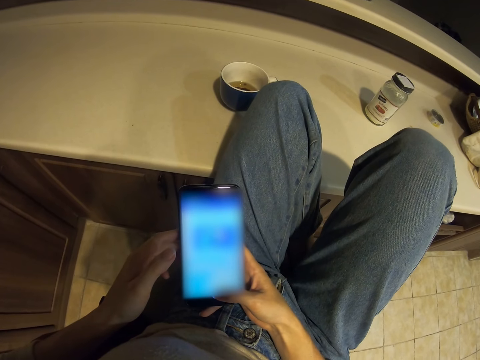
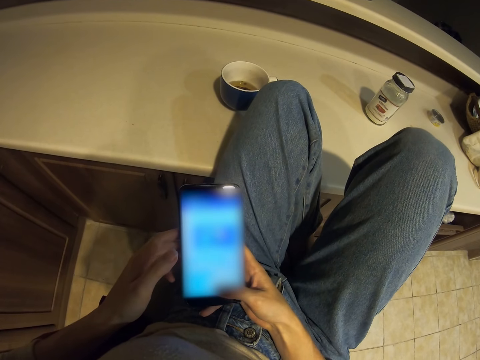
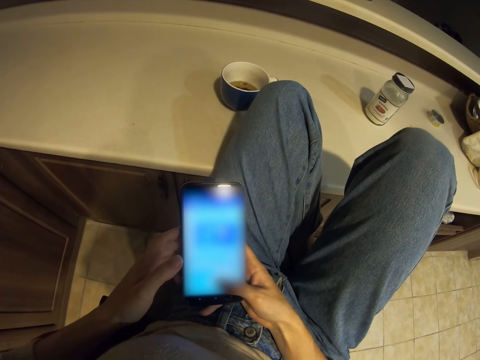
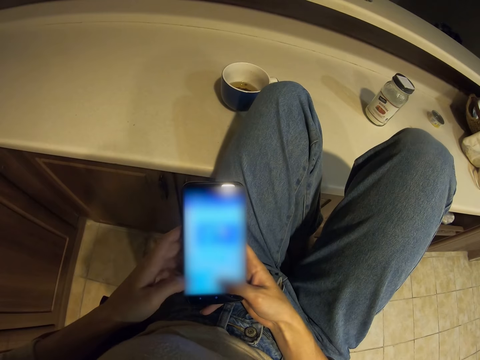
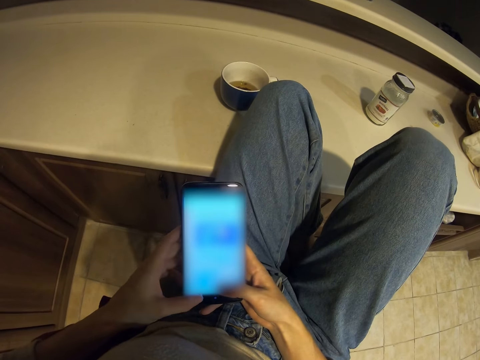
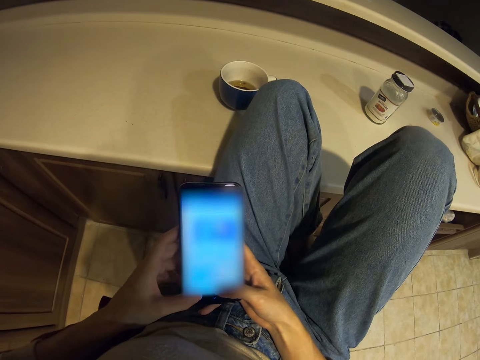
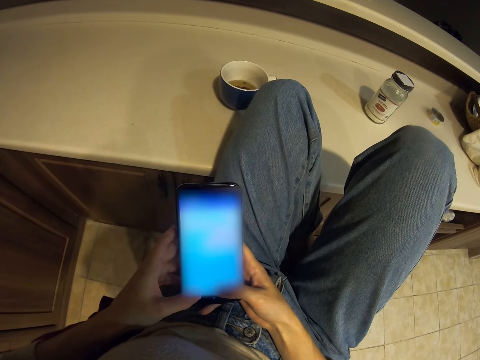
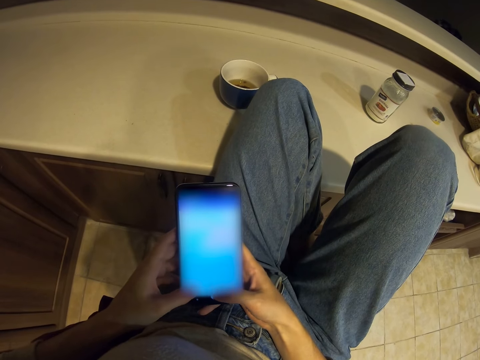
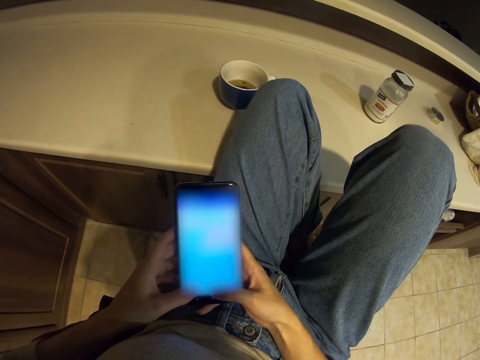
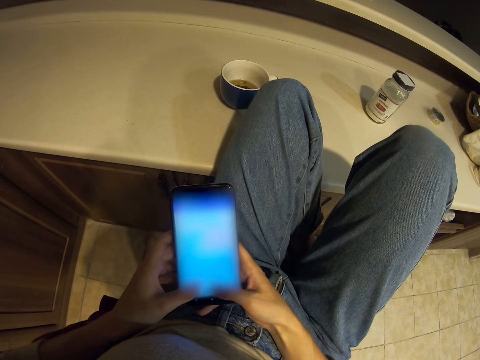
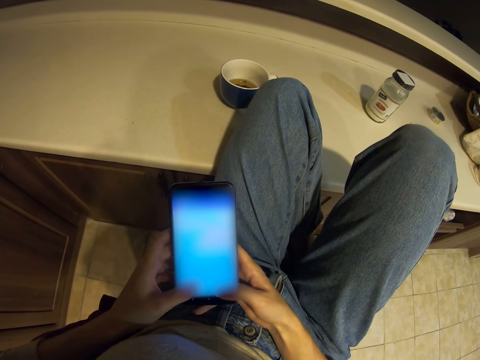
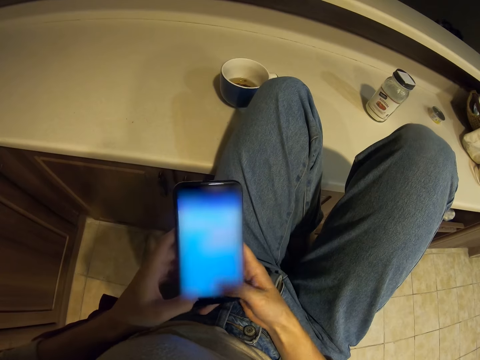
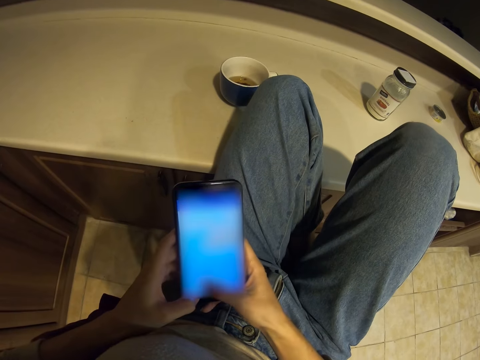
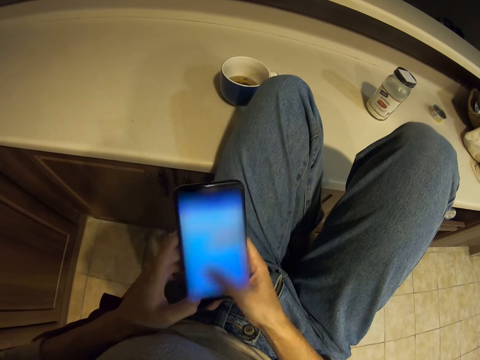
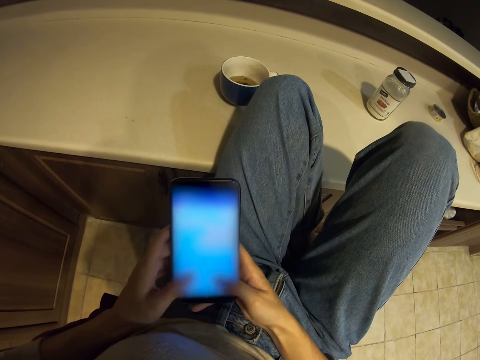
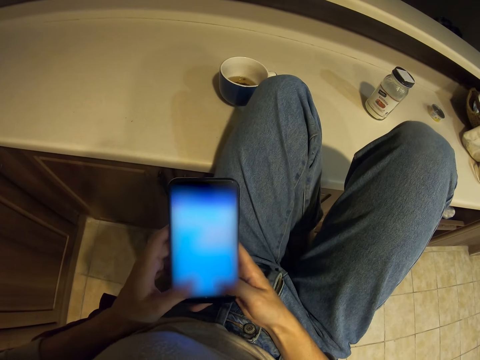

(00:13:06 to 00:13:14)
The camera wearer types on the phone.

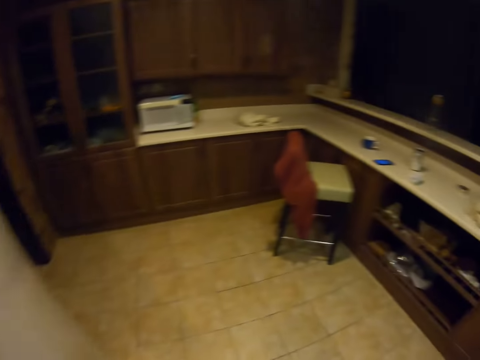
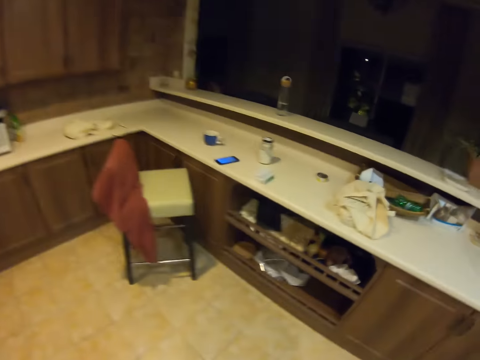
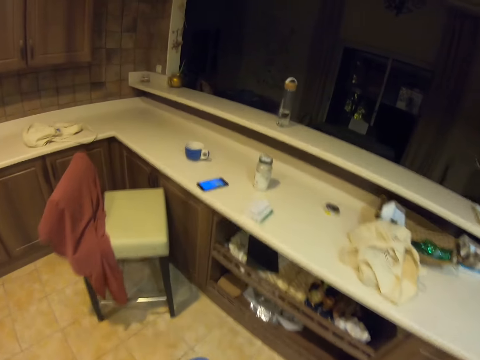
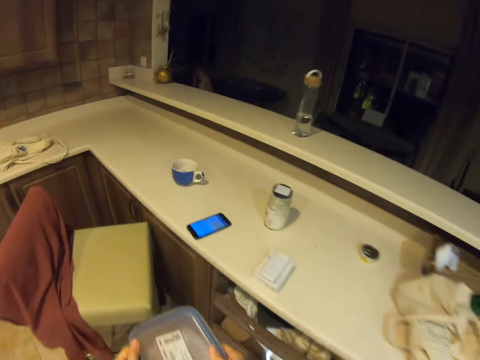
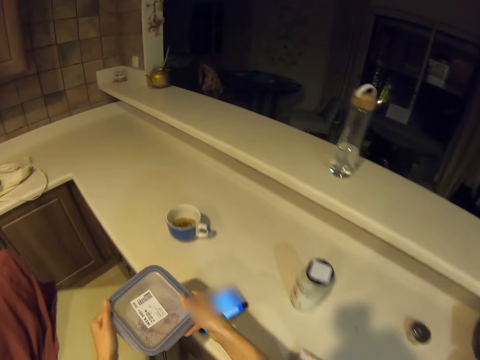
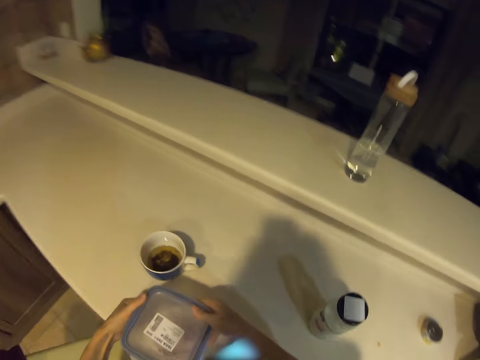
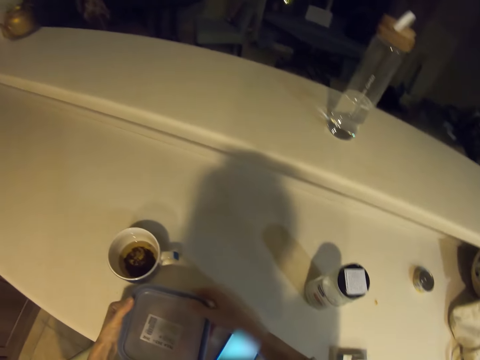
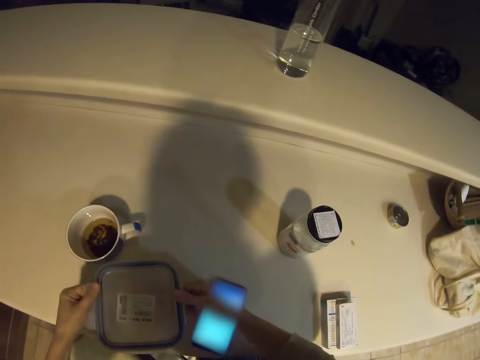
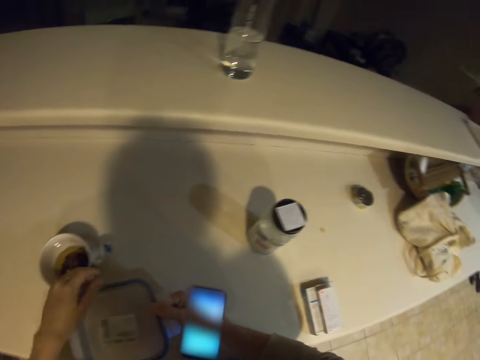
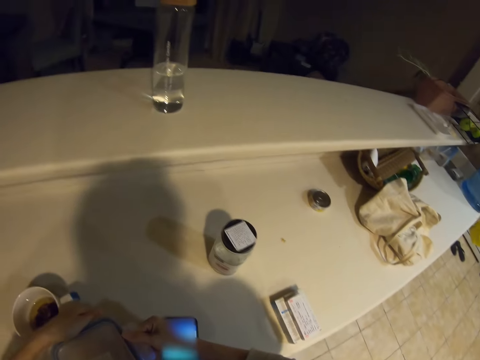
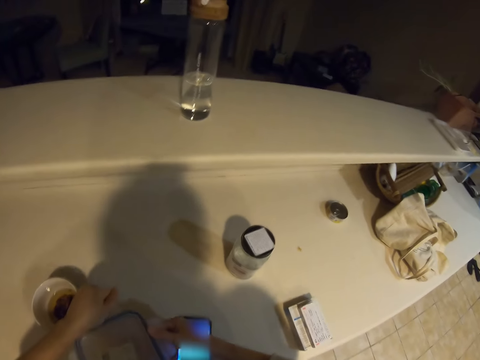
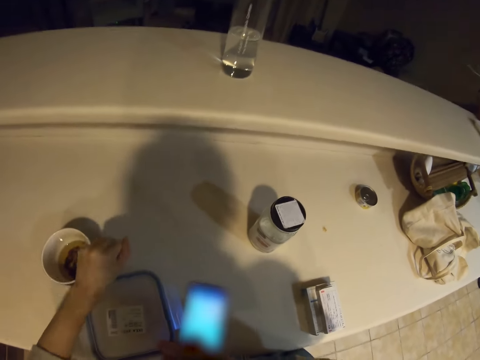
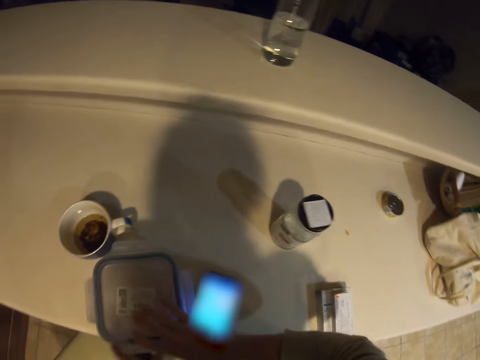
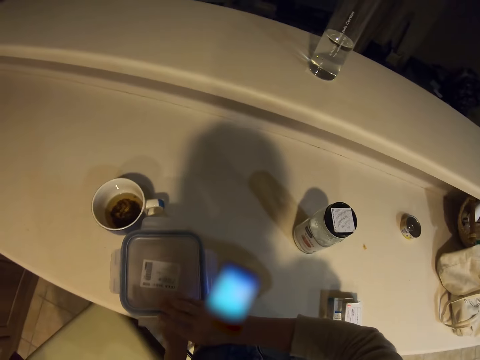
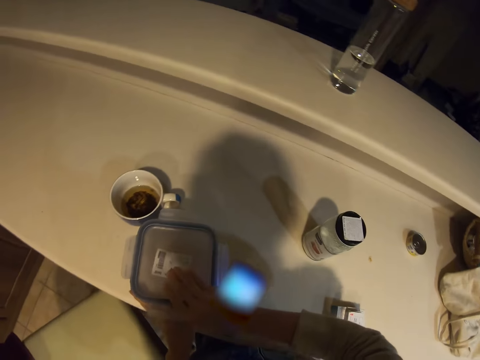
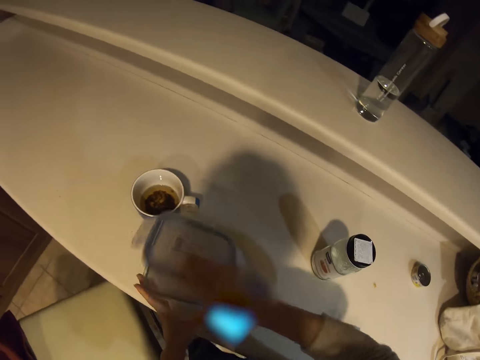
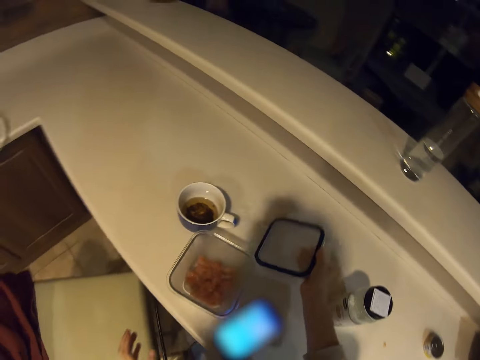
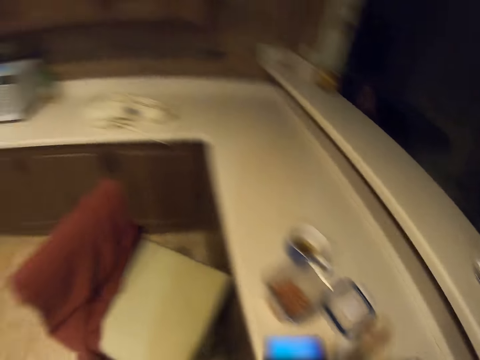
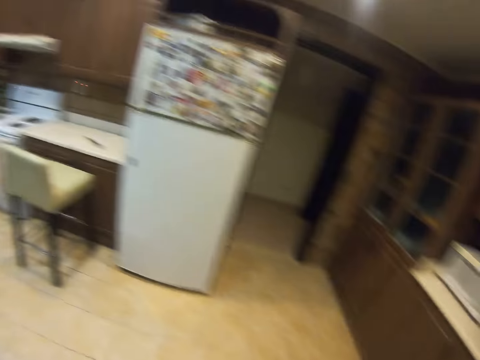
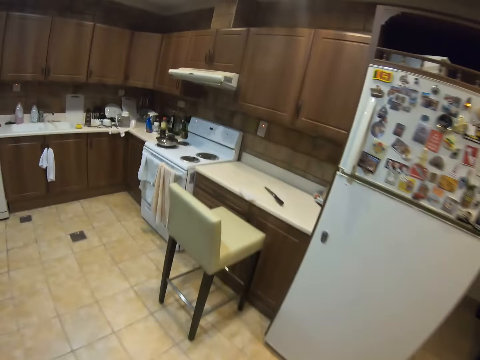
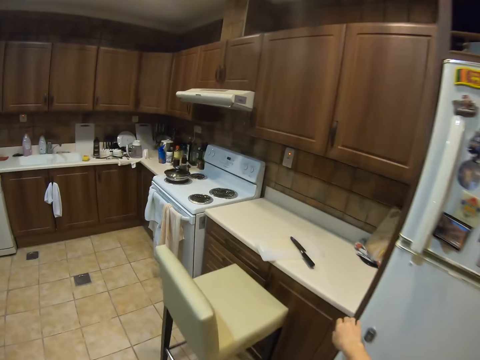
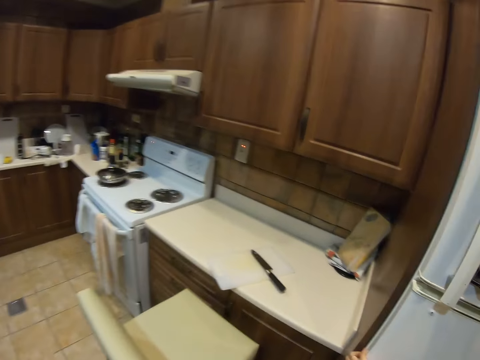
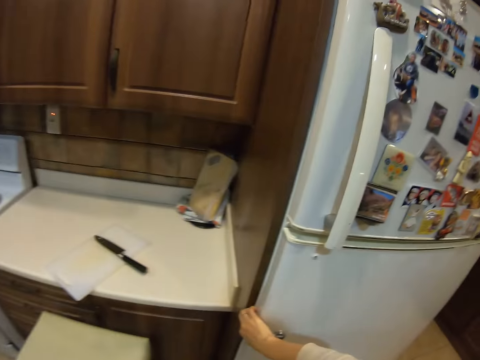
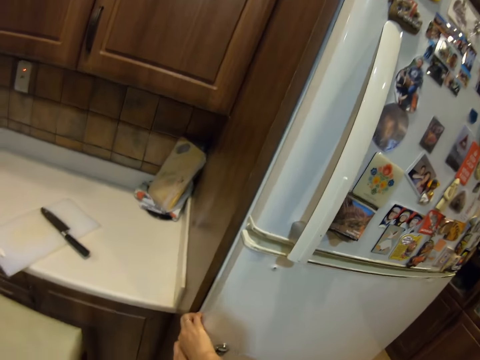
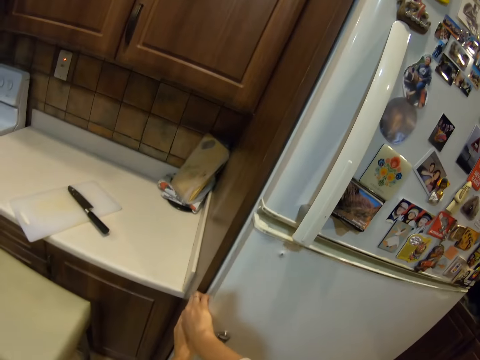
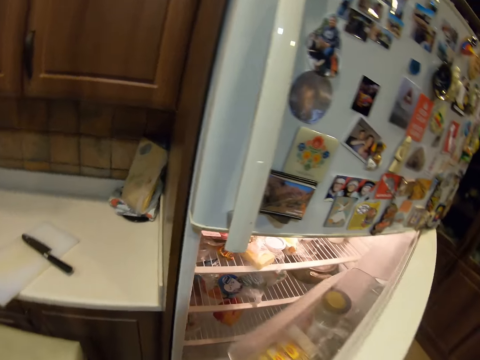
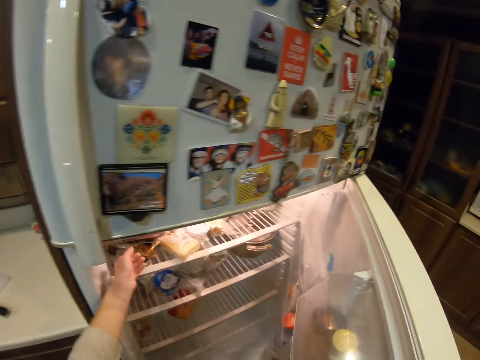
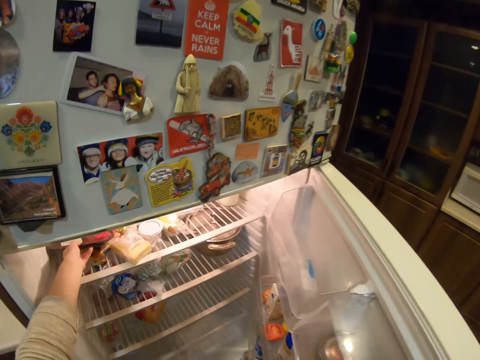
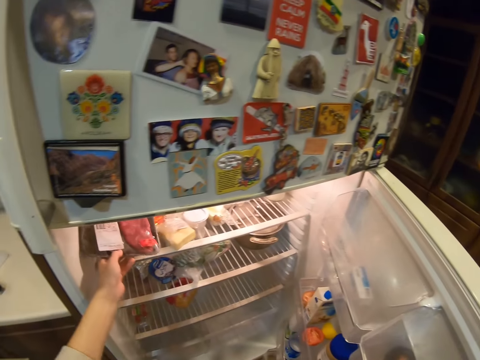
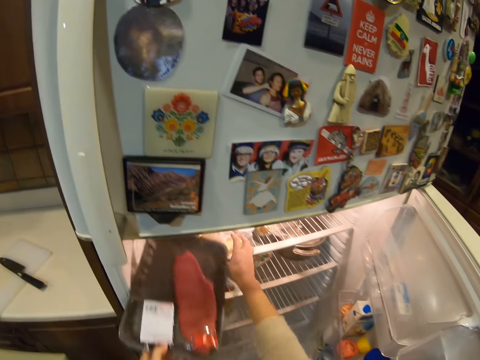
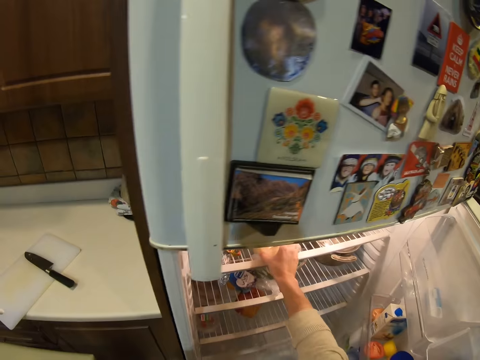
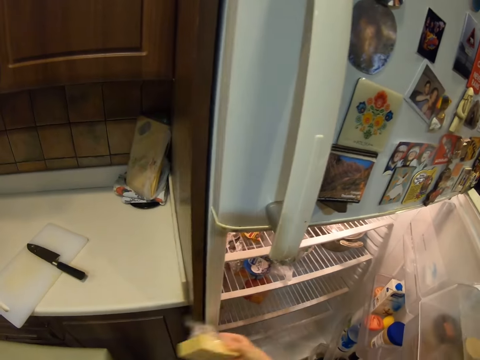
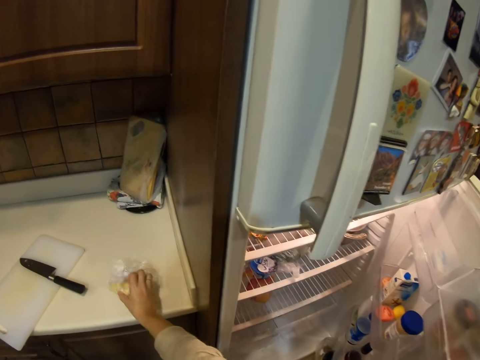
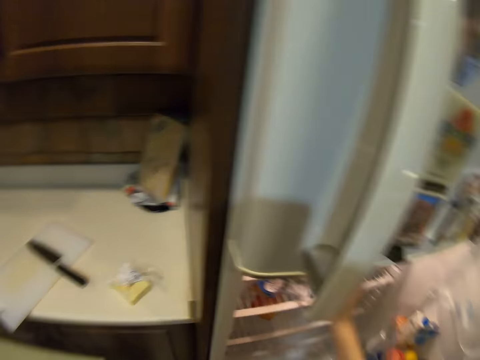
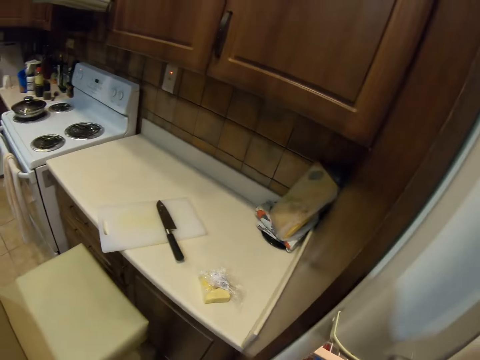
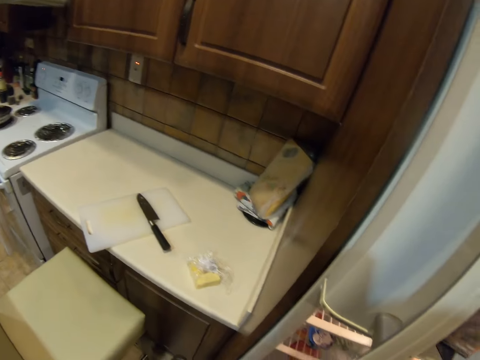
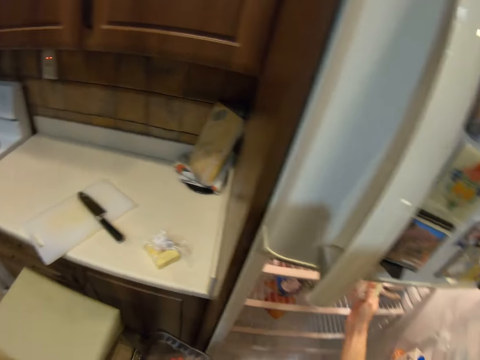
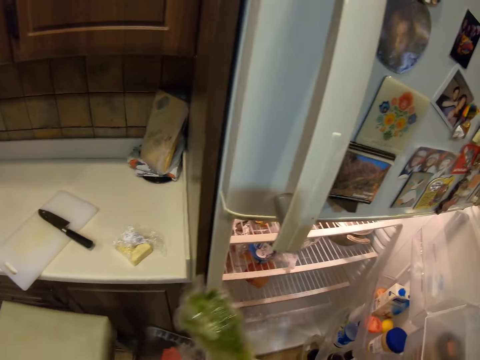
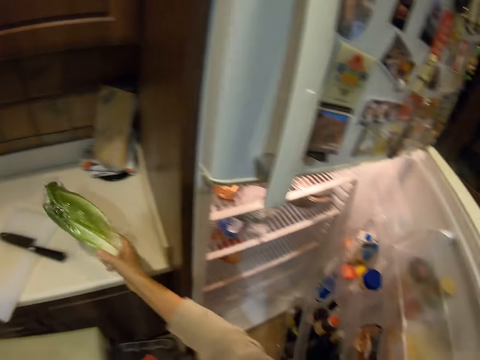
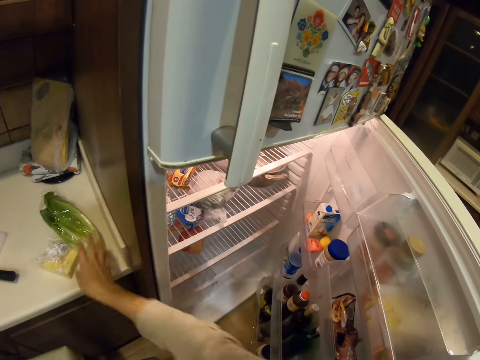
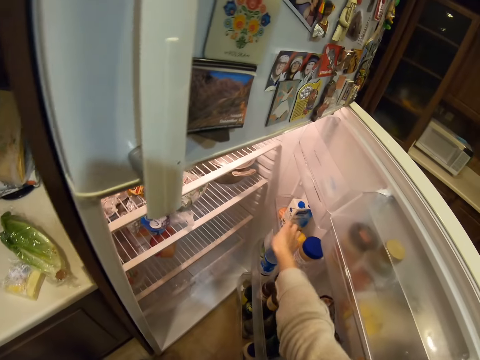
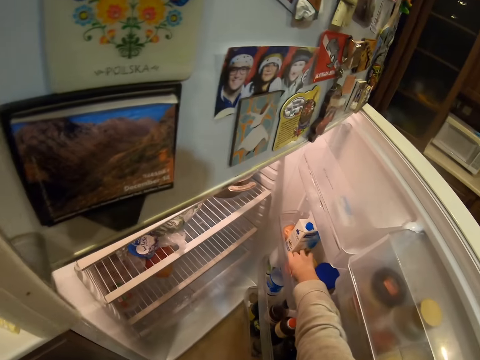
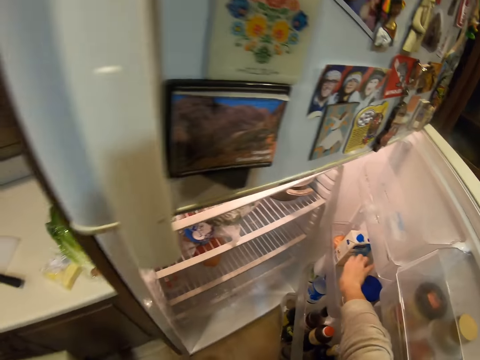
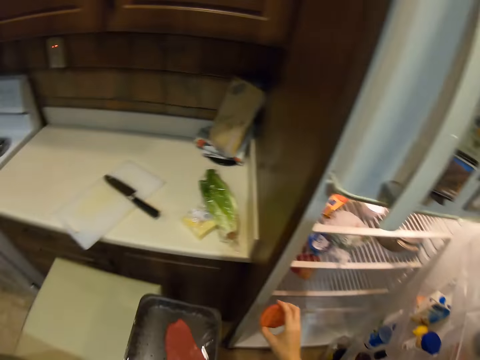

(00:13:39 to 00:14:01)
The camera wearer walks away from the fridge. They close the fridge and move around. They put a tin or container on the countertop. They open the tin. They put the container lid on the kitchen slab. They turn around. They walk on the floor. They walk to the fridge. They touch the fridge. They open the fridge. They take a tin in the fridge. They take butter in the fridge. They put the butter on the kitchen slab. They turn. They pick up the cabbage in the fridge. They put the cabbage on the countertop. They pick up a tomato in the fridge.
